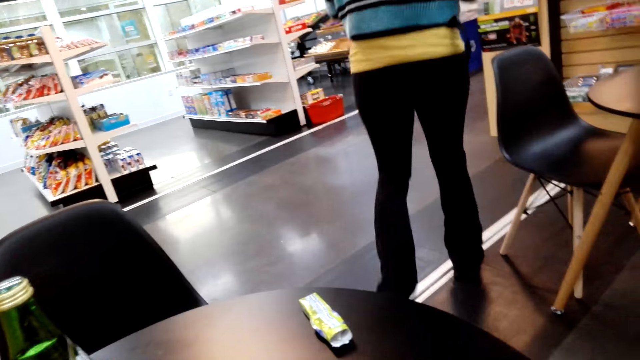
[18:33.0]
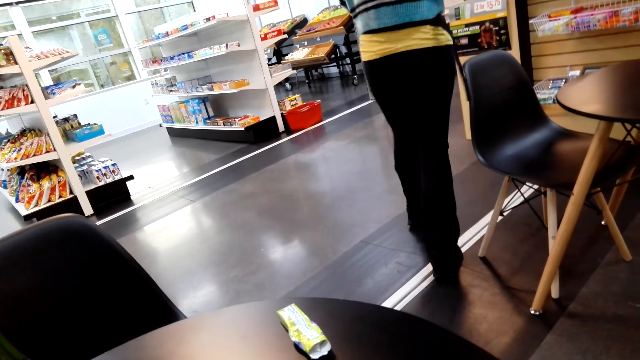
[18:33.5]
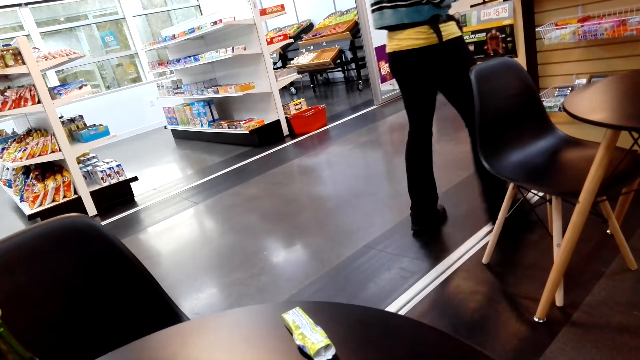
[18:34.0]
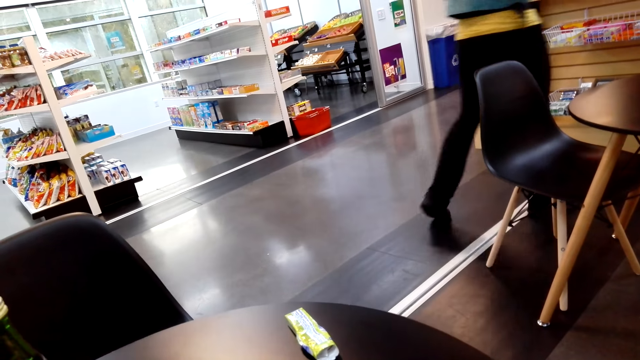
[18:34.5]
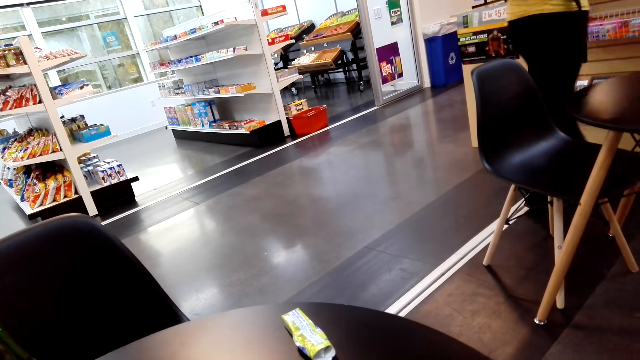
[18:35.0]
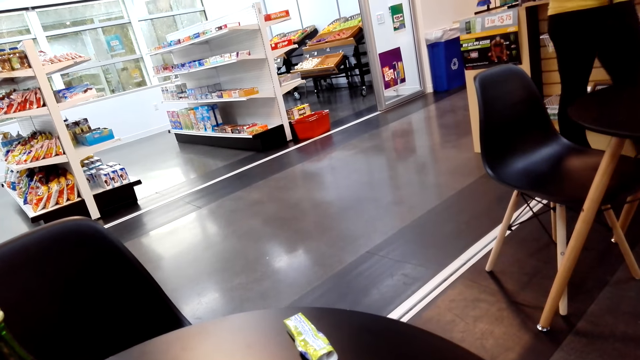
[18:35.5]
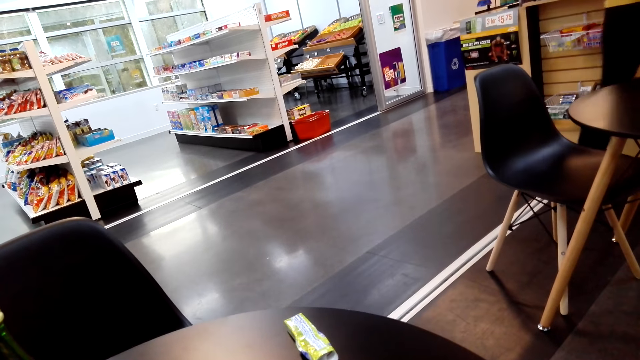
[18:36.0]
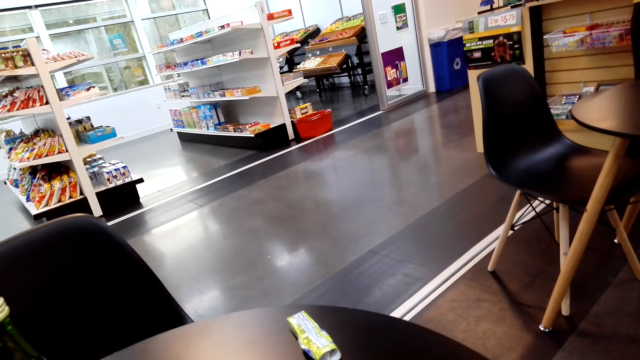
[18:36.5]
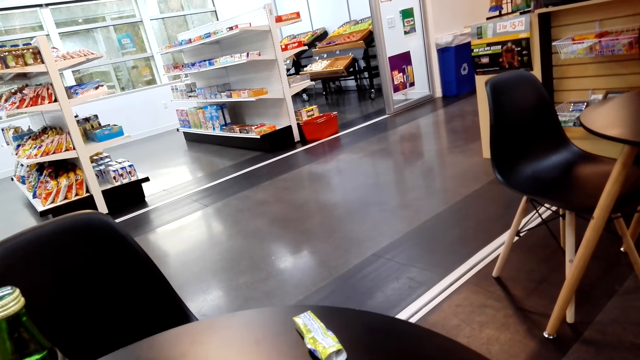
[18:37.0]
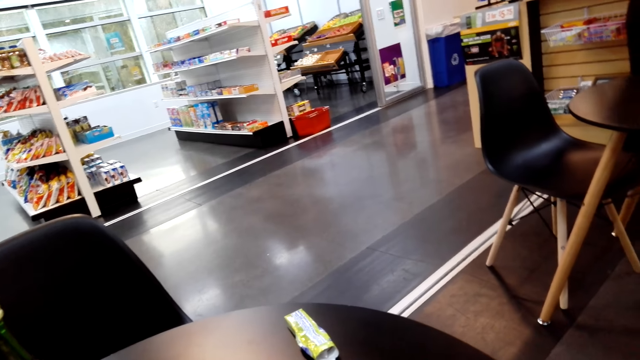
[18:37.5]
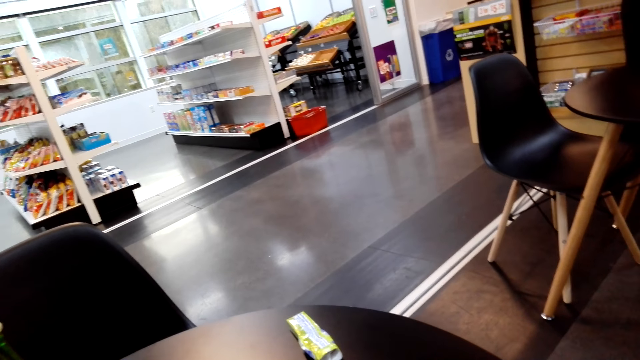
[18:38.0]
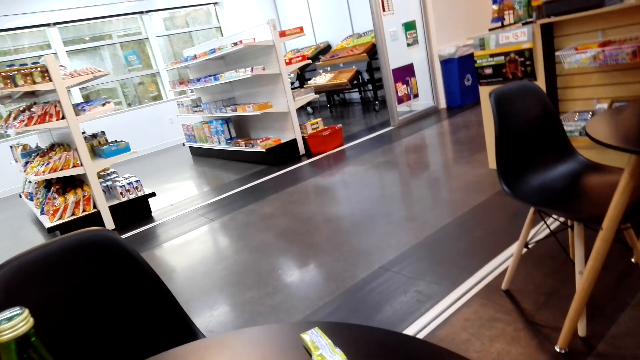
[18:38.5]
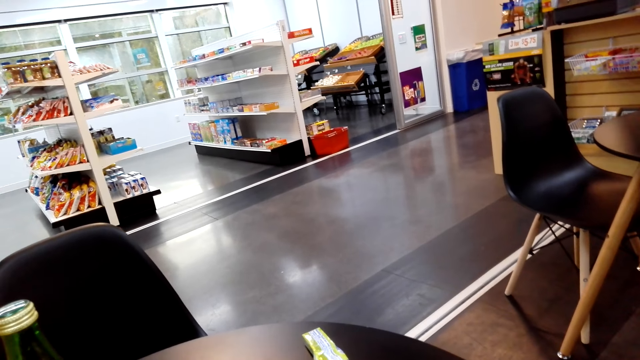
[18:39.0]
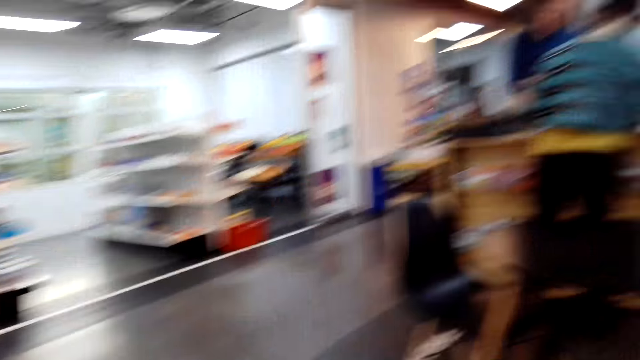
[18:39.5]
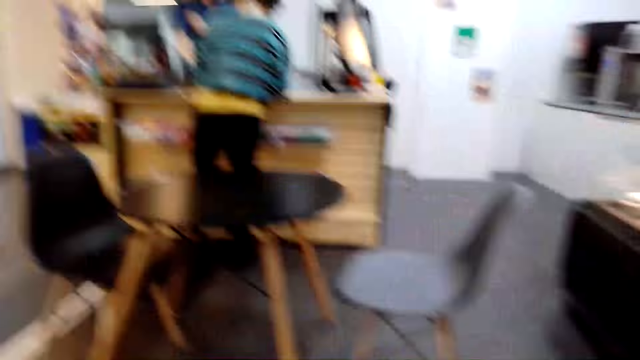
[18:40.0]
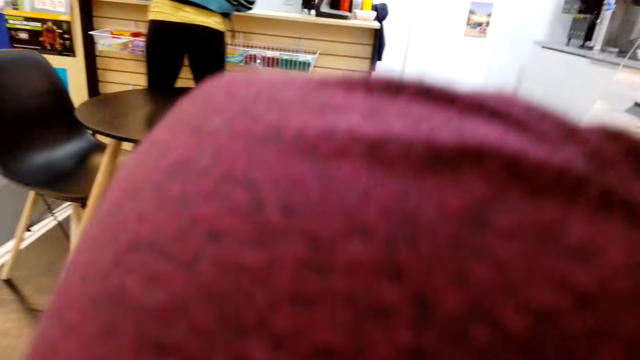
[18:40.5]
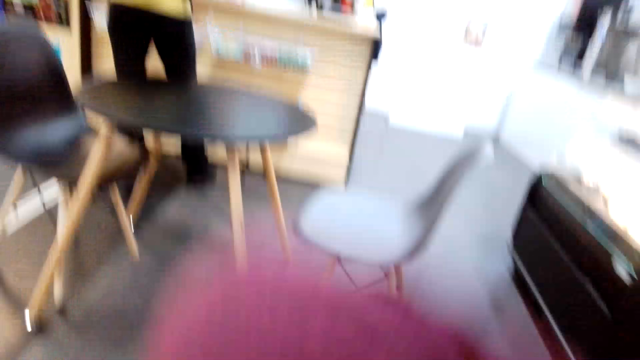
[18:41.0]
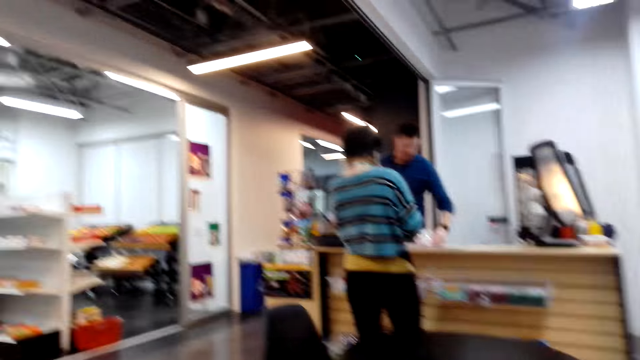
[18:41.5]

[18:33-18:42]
A man walks towards the counter. The camera wearer looks around.

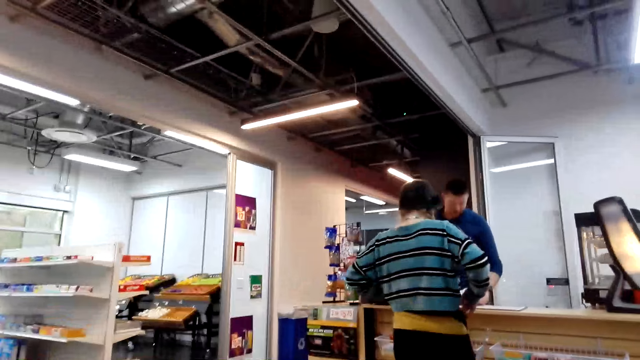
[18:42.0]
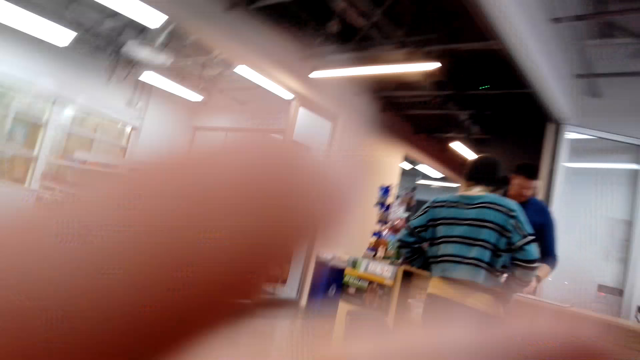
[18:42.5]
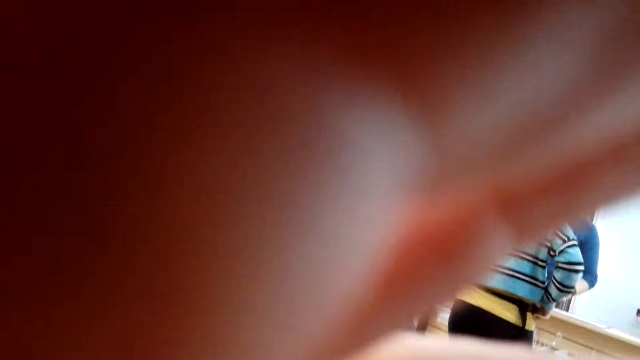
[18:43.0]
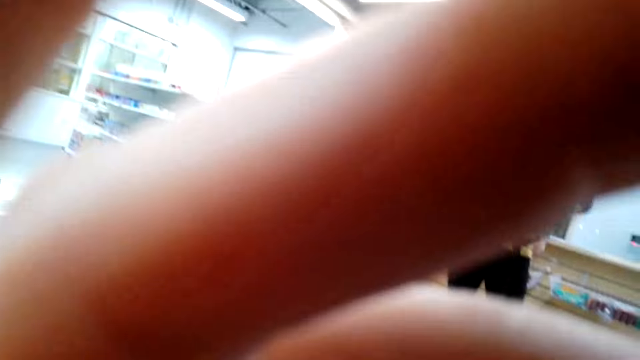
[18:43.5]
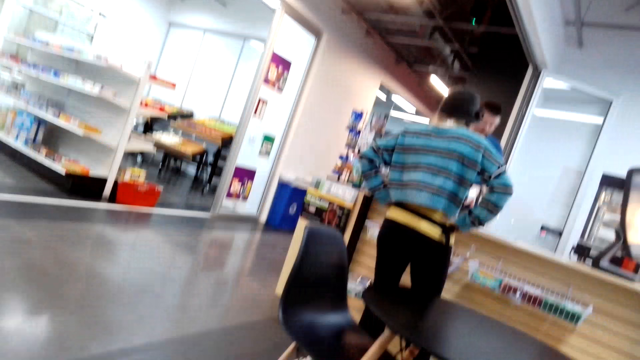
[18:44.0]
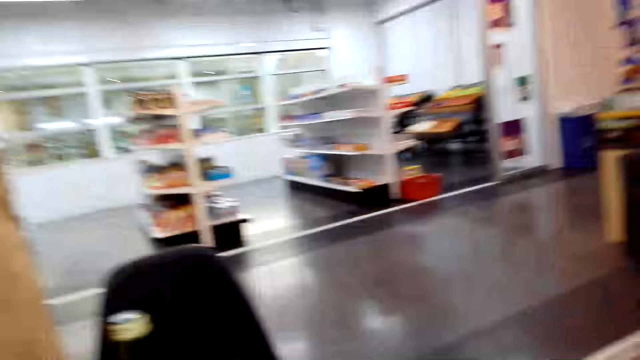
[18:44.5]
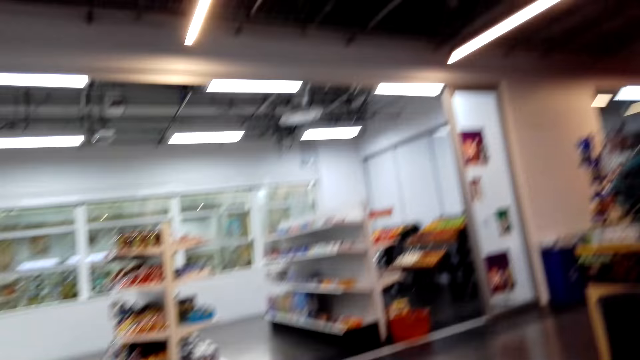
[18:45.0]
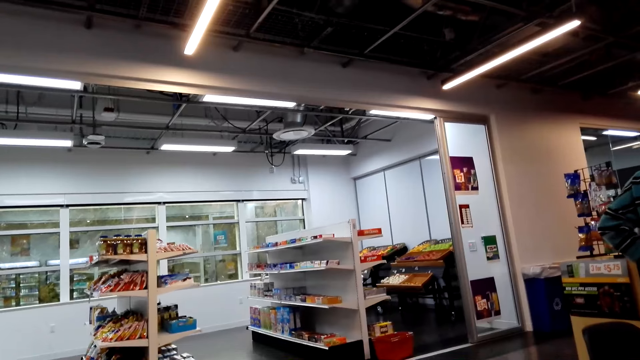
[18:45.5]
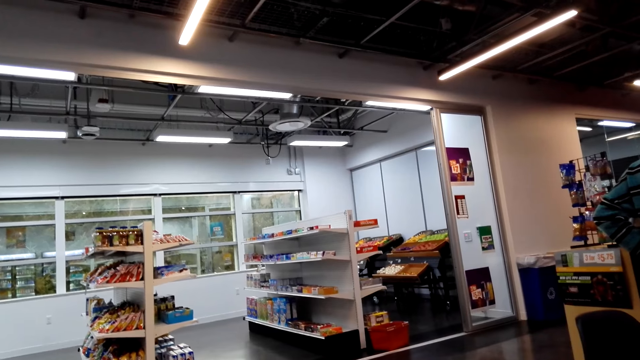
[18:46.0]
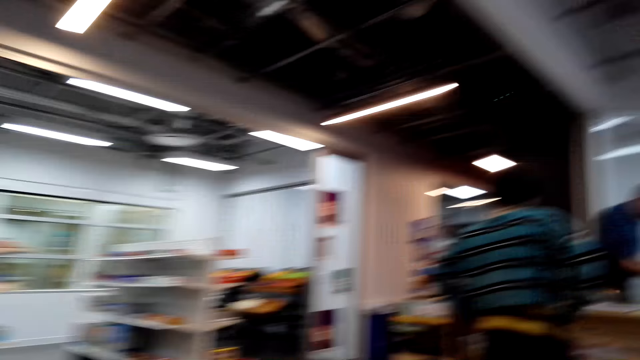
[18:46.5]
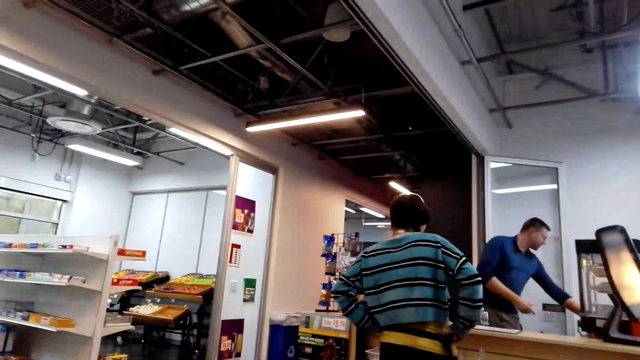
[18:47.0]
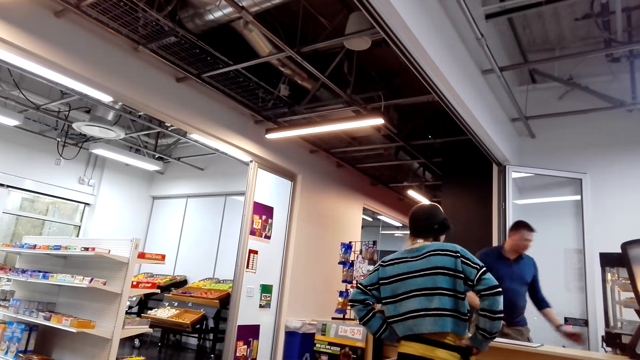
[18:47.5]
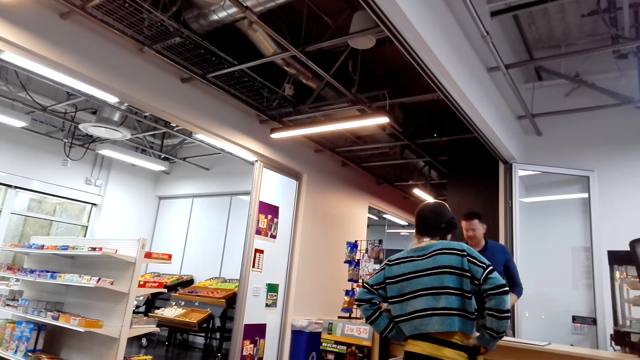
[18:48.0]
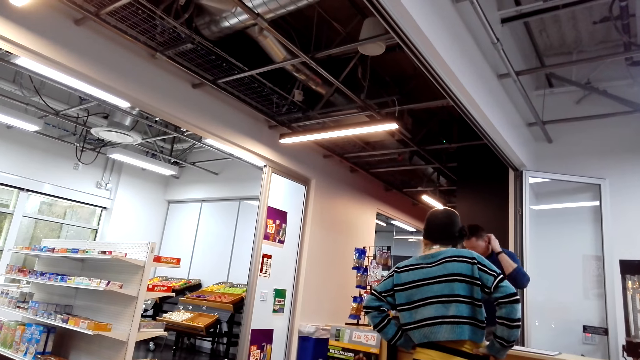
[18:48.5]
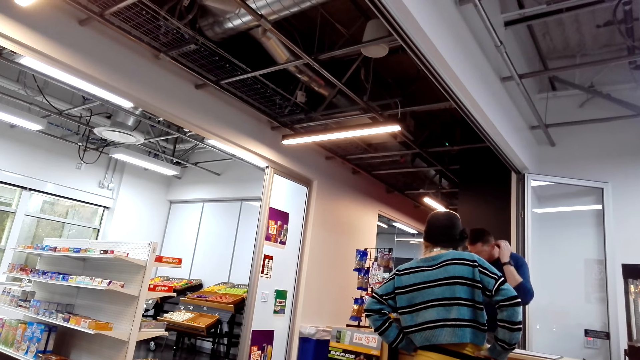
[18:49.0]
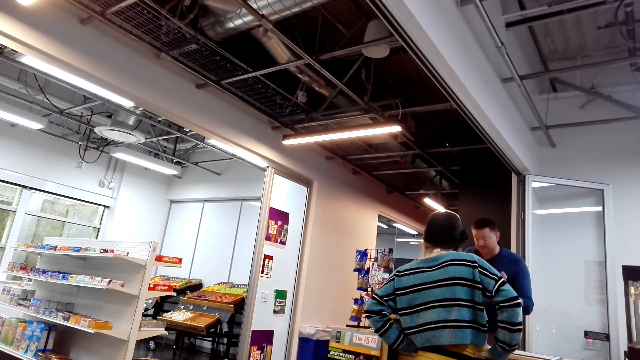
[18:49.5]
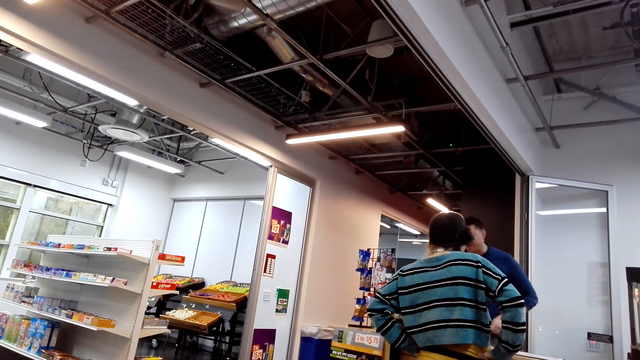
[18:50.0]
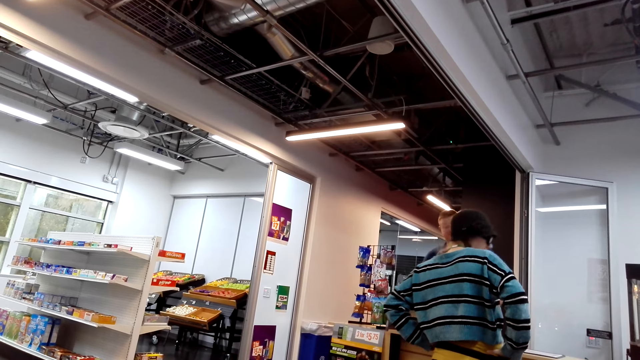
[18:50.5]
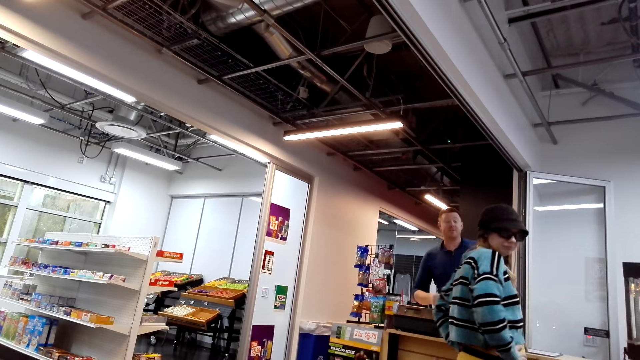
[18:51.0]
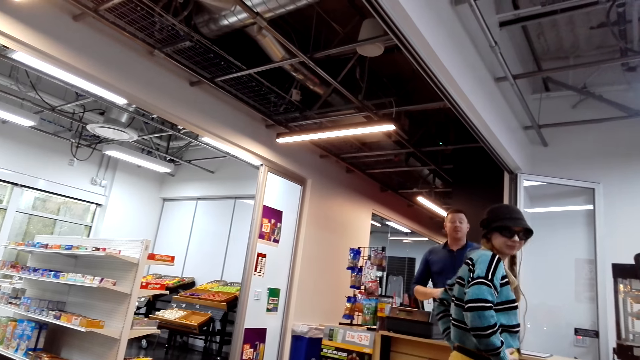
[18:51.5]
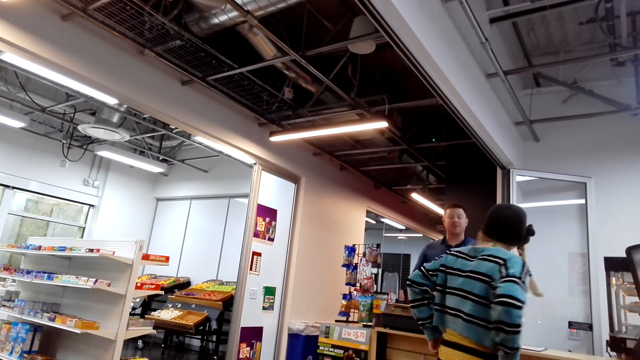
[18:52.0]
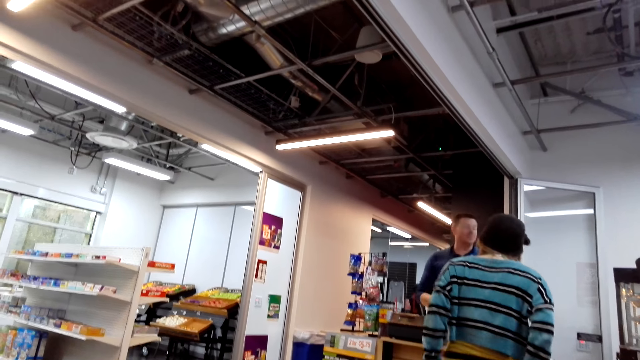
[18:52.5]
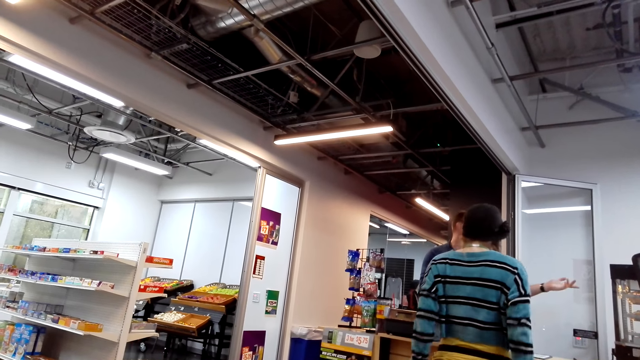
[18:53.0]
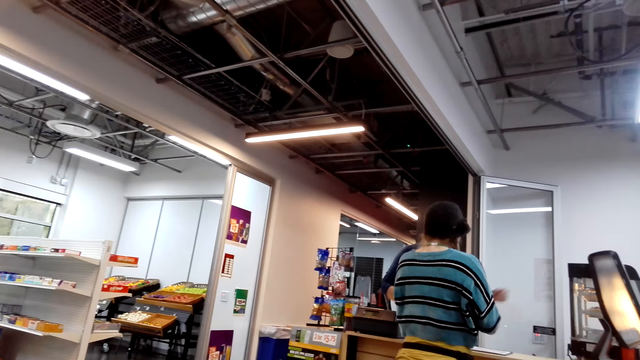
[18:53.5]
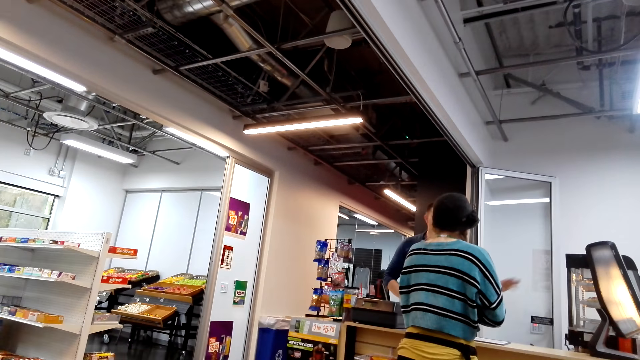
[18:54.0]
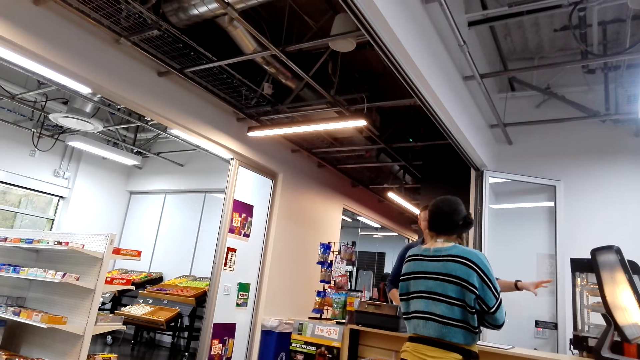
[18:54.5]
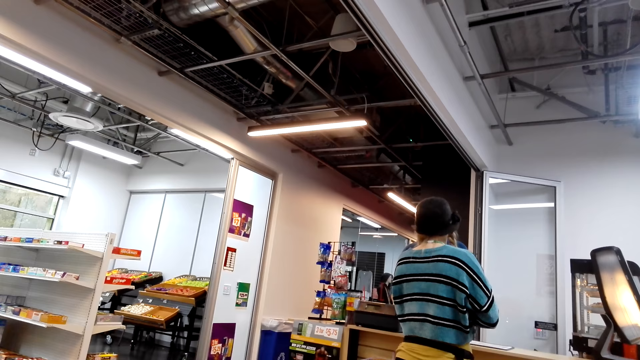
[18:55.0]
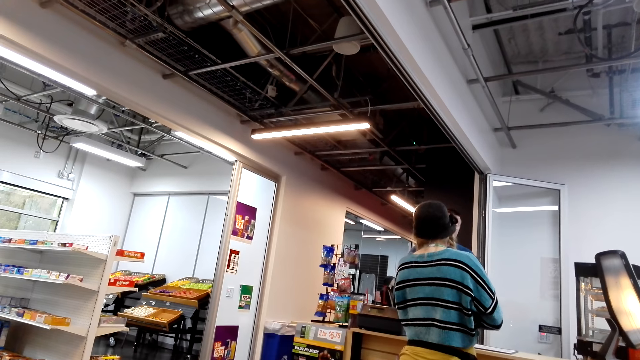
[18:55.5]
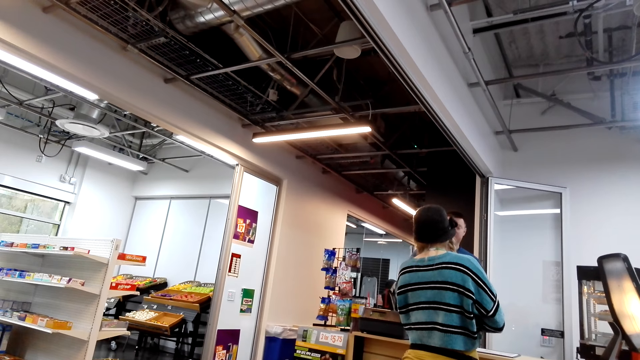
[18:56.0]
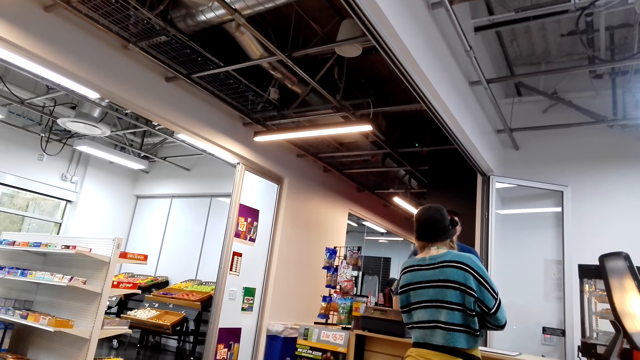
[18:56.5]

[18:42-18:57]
The camera wearer lifts her hand. She touches the camera. A person stands at the counter. The camera wearer stares at a man. The man talks to another man.
